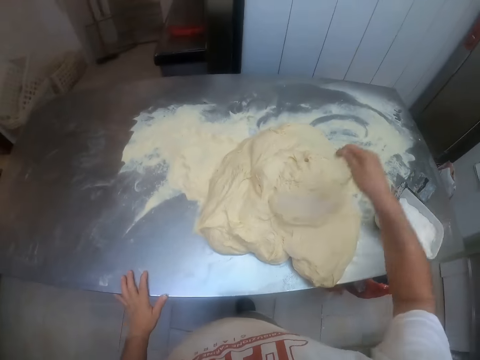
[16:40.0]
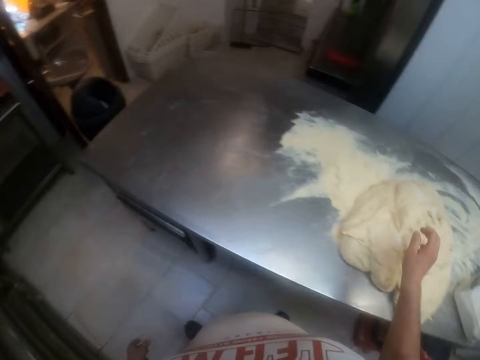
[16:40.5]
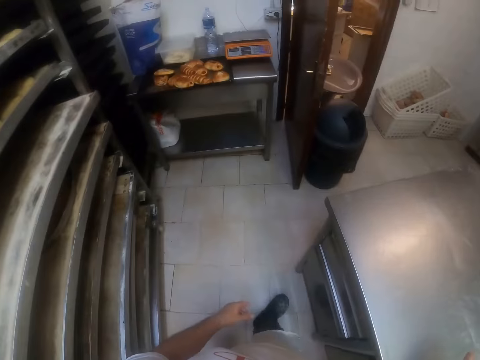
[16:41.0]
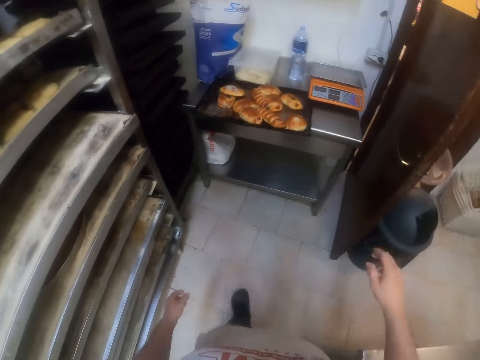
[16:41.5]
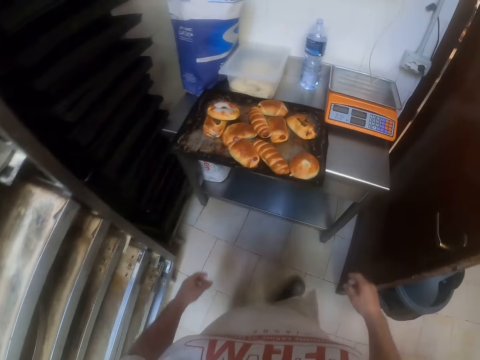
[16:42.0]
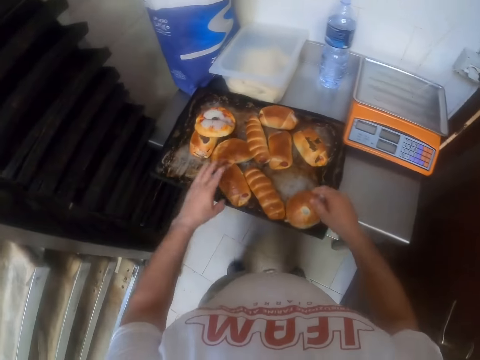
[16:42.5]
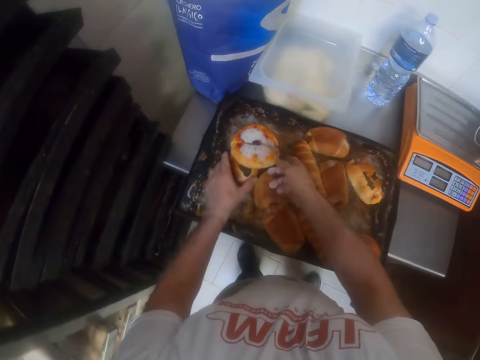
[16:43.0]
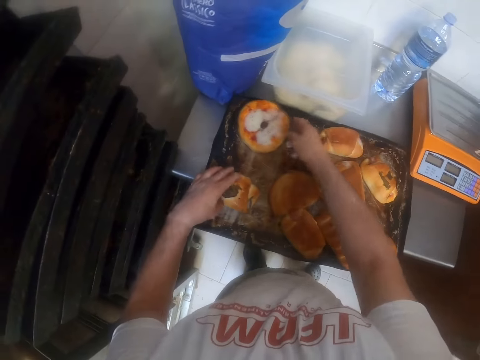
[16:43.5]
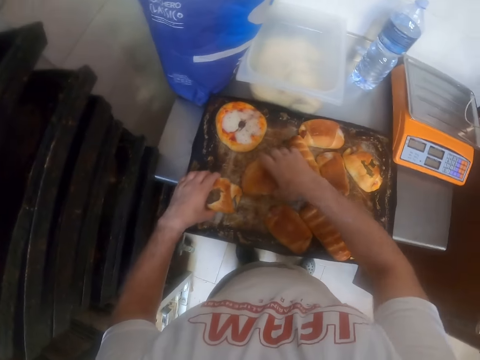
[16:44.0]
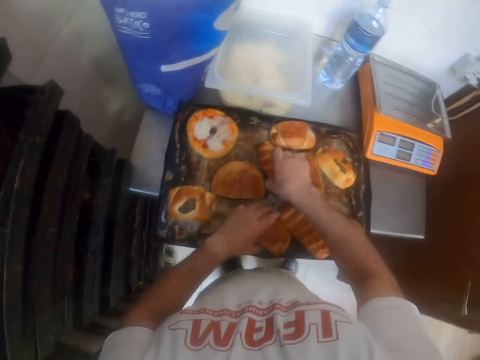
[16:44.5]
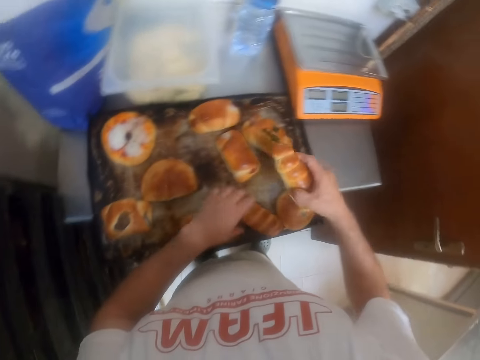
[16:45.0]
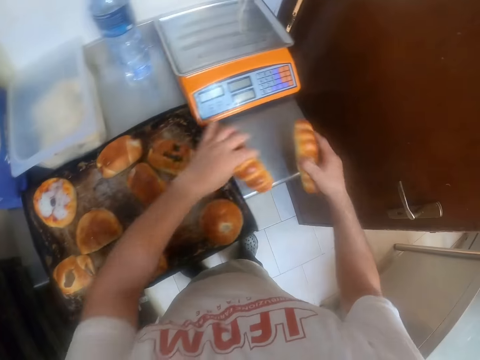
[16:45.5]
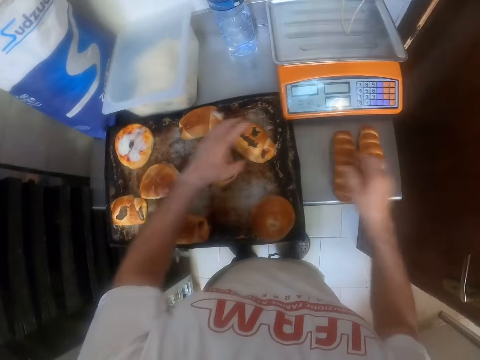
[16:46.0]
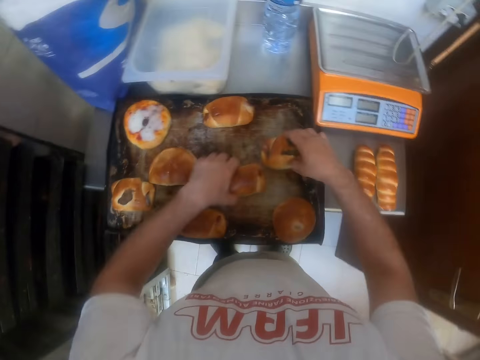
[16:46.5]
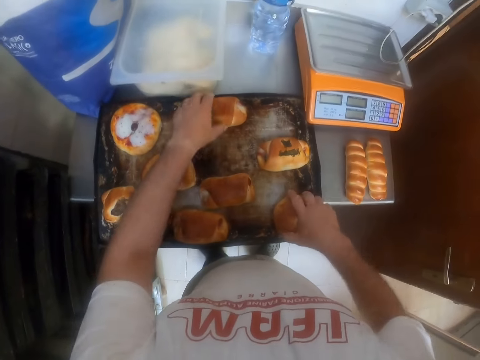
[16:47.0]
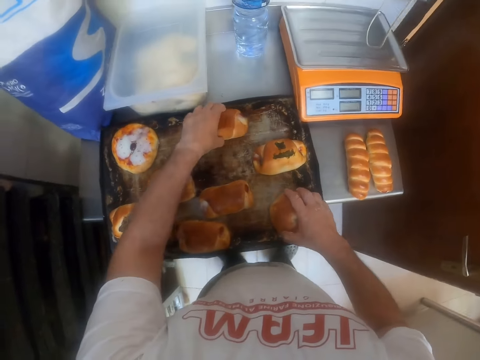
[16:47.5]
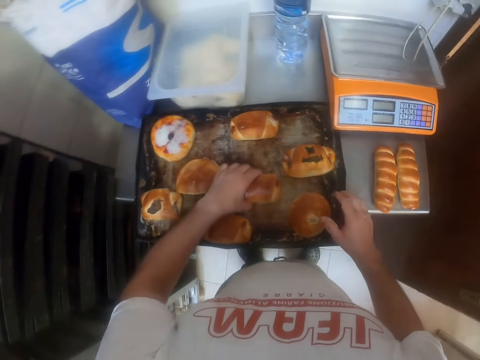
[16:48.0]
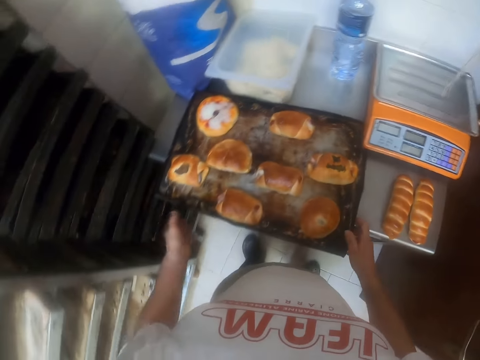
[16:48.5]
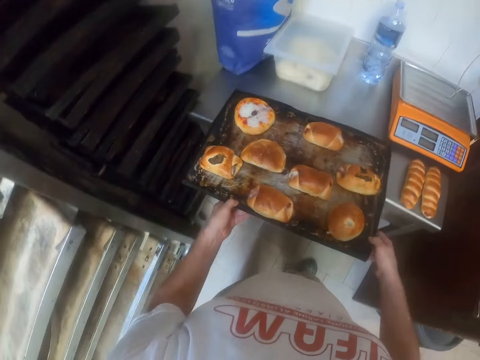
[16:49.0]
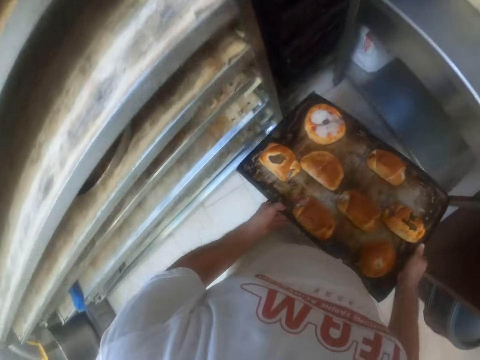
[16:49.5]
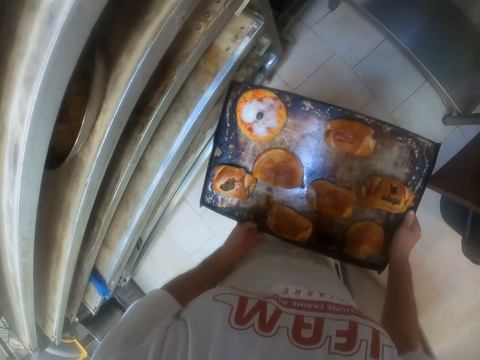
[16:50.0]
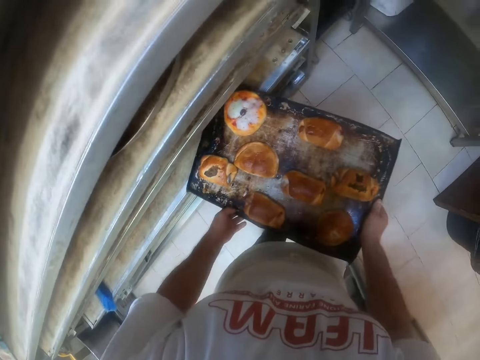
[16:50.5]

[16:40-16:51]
The camera wearer packs some flour from the container on the countertop with his right hand. He pours the flour in his right hand on the dough on the countertop. He walks around in the room. He arranges some bread on a tray on the countertop with both hands. He moves a bread from the tray to the countertop with his right hand. He moves a bread from the tray to the countertop with his left hand. He arranges some bread on the tray on the countertop with both hands. He picks up the tray with both hands. He carries the tray on the countertop with both hands.

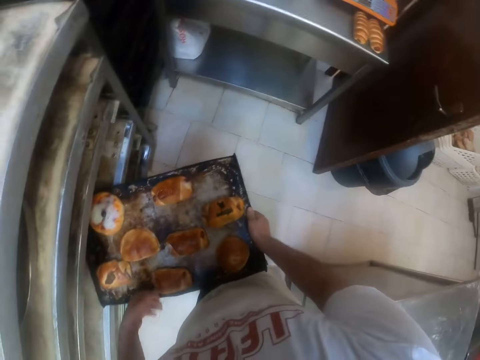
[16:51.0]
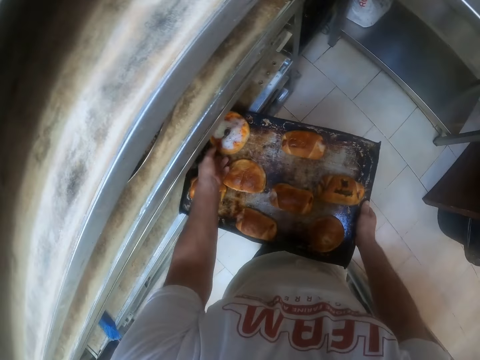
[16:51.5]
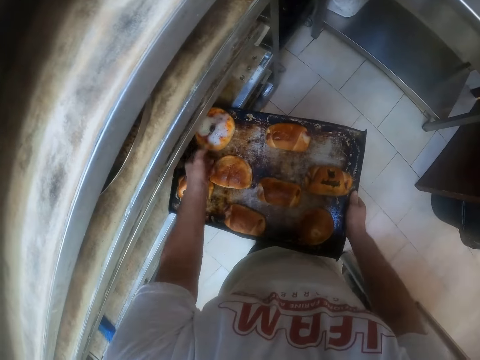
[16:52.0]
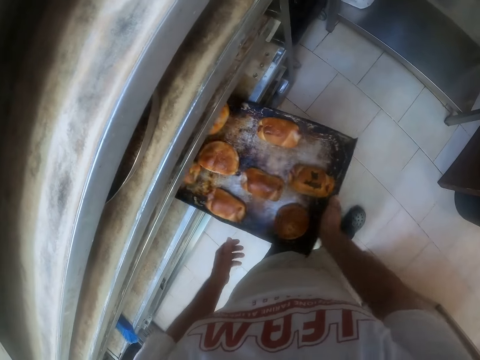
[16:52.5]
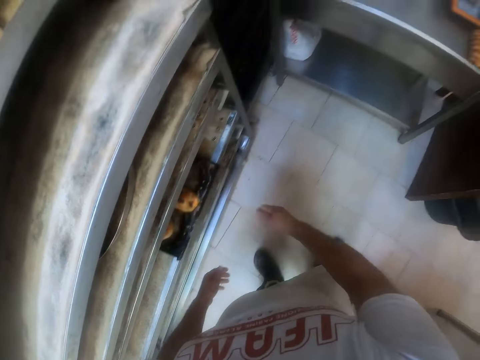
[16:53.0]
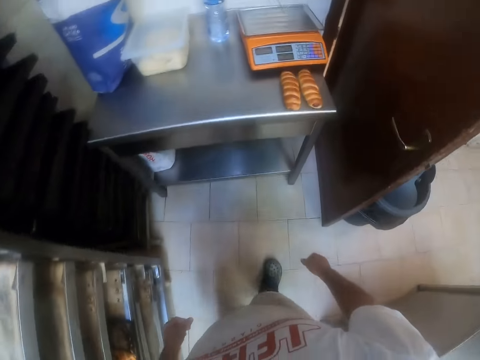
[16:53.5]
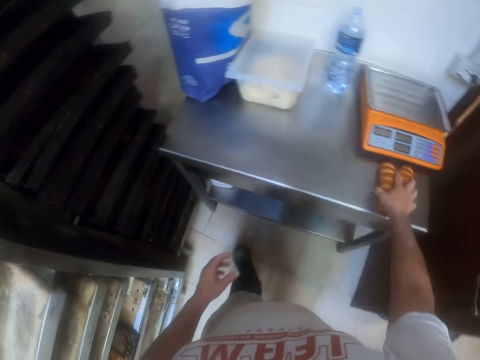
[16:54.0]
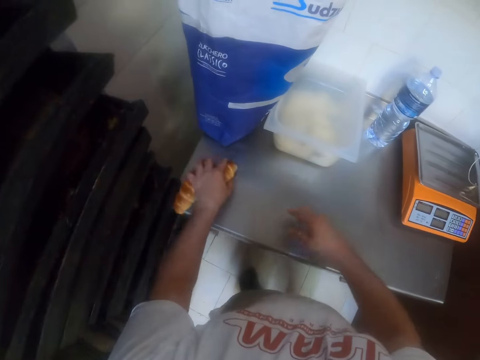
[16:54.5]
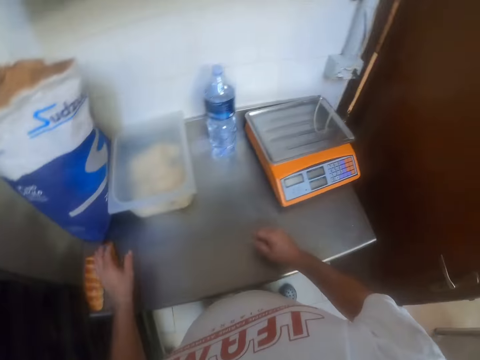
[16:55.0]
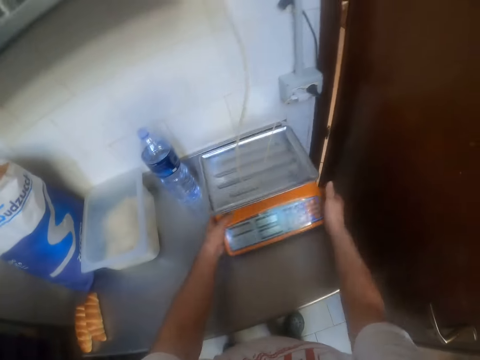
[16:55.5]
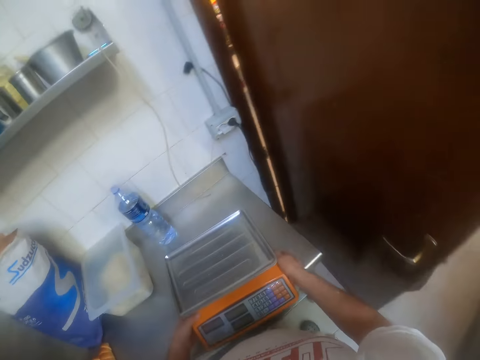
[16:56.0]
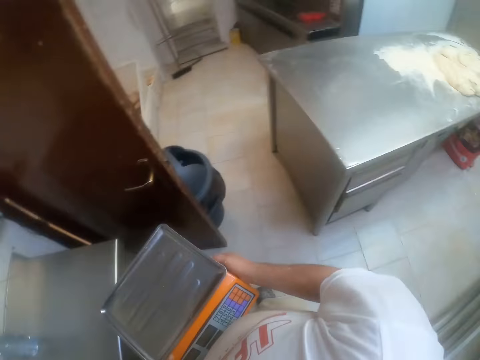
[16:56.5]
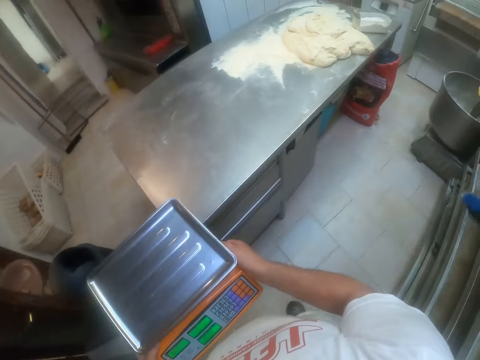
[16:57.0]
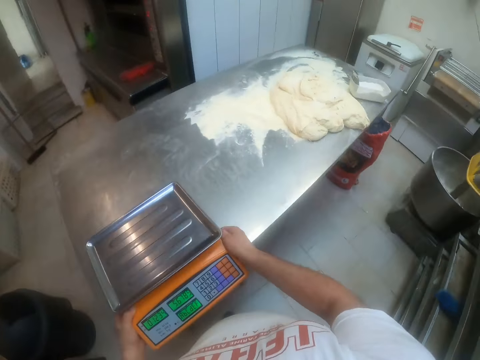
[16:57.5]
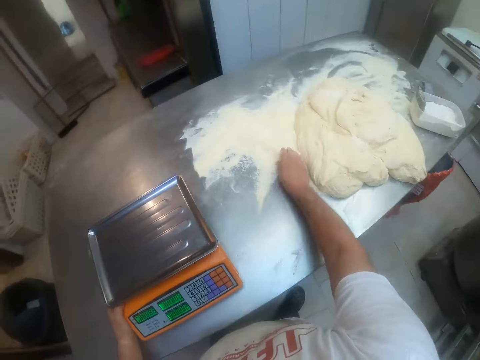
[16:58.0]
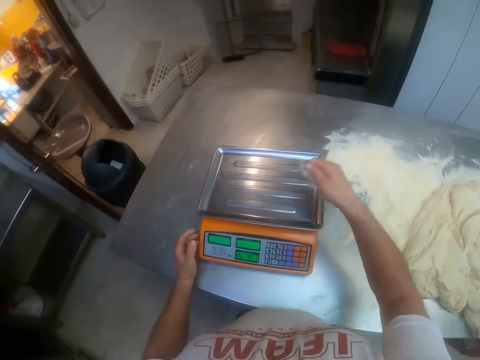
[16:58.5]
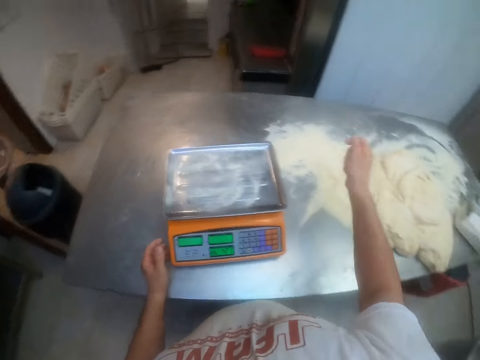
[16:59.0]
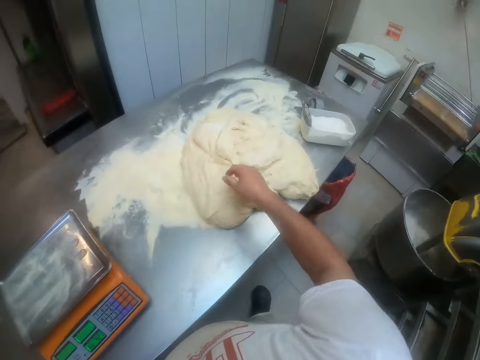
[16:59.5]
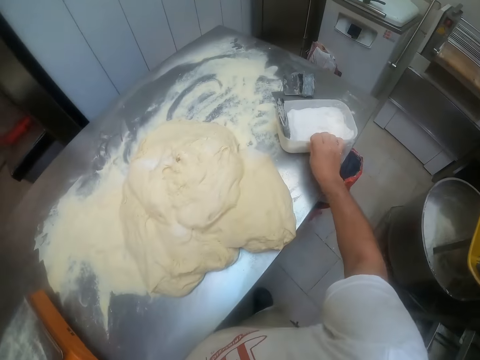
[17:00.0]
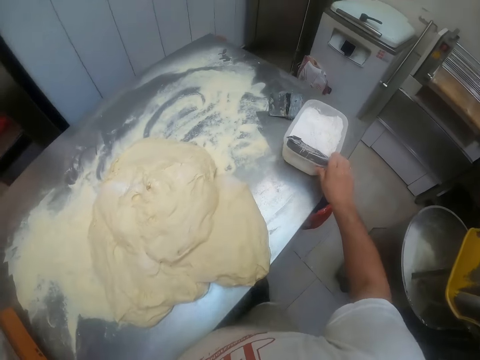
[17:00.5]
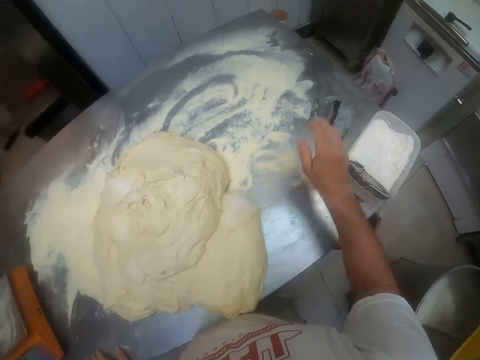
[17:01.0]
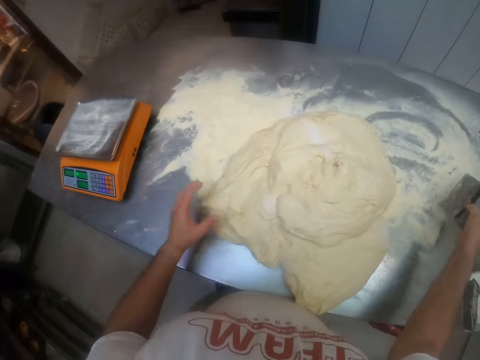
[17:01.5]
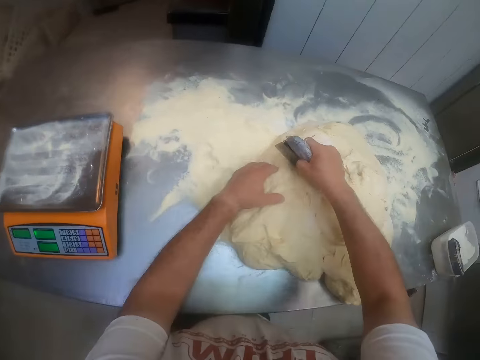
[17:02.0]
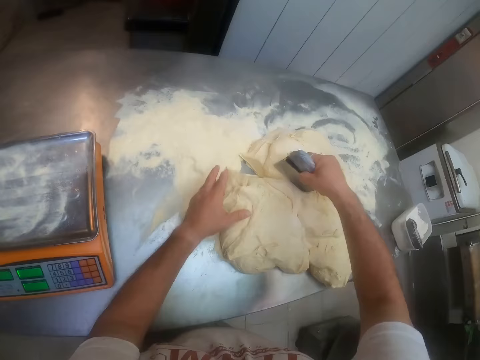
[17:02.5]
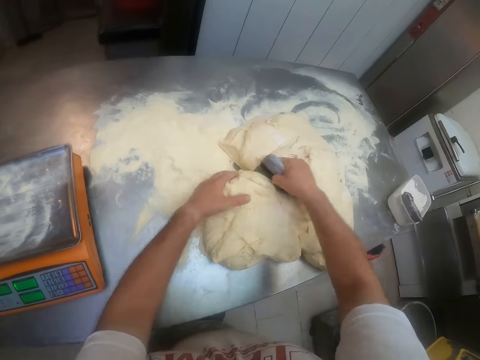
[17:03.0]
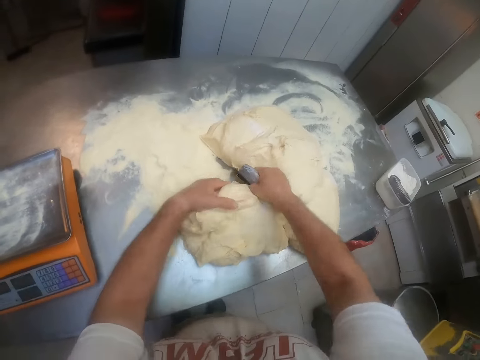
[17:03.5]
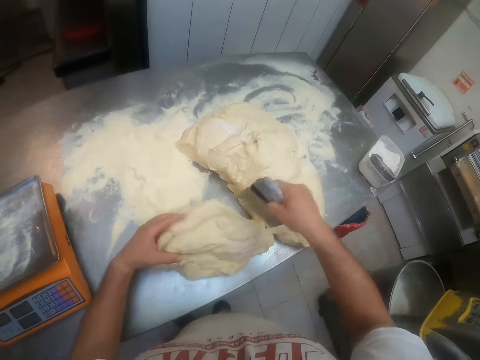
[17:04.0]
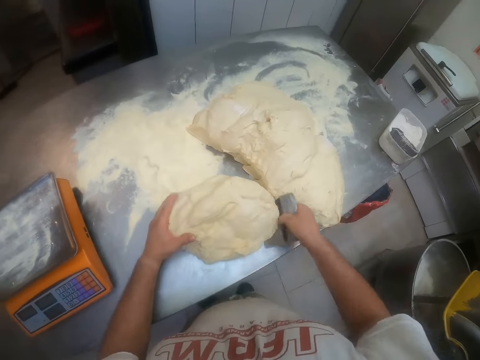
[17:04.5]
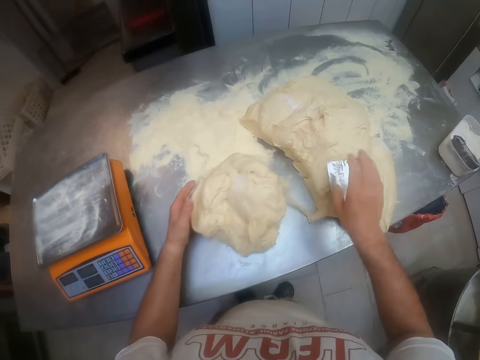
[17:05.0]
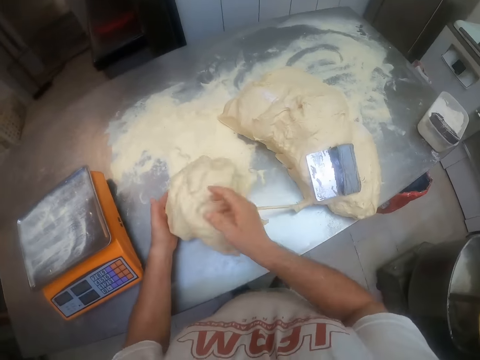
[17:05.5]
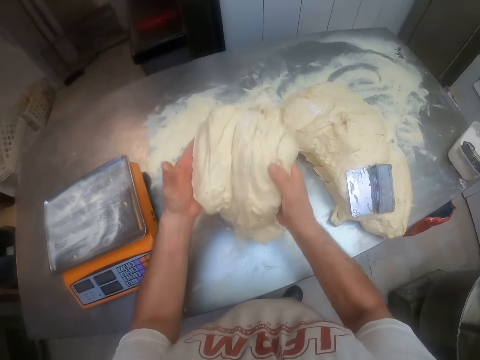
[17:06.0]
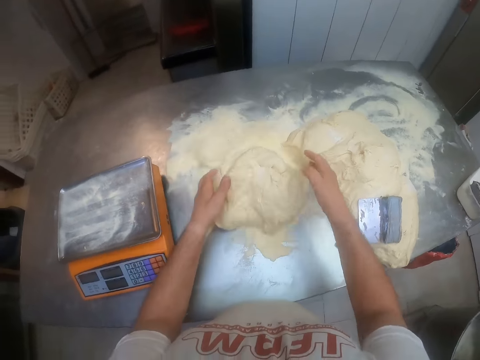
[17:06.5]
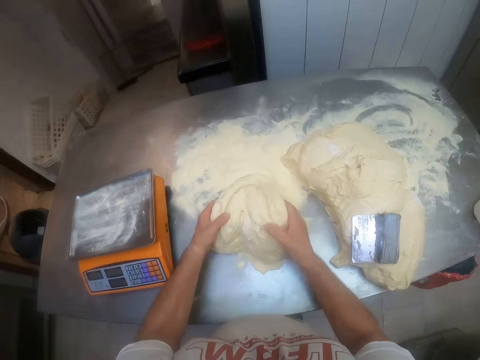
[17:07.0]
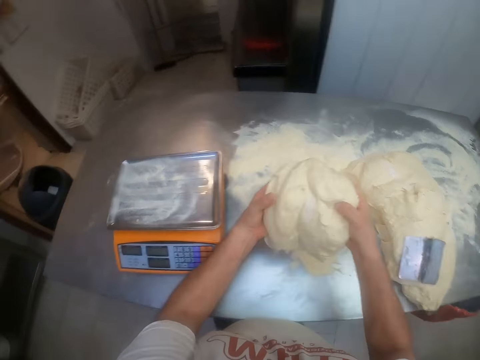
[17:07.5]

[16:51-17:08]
The camera wearer puts the tray into a compartment on the shelf rack. He touches the bread on the tray with his left hand. He moves a piece of bread with the left hand in the tray. He pushes the tray in the shelf rack with the right hand. He moves the bread on the countertop with his right hand. He holds the bread on the countertop with his left hand. He picks up a weighing scale or weighing machine with both hands and carries the weighing scale on the countertop with both hands. He walks around in the room. He drops the weighing scale on the countertop. He packs flour from the countertop with his right hand. He pours the flour on the weighing scale on the countertop. He moves the plastic container on the countertop with his right hand. He picks up the dough scraper on the countertop with his right hand. He holds the dough on the countertop with his left hand. He cuts the dough on the countertop with the dough scraper on his right hand. He drops the dough scraper on the dough on the countertop. He packs the dough on the countertop with both hands. He rolls the dough with both hands on the countertop. He carries the dough on the countertop with both hands. He drops the dough on the flour on the countertop. He carries the dough on the countertop with both hands.
